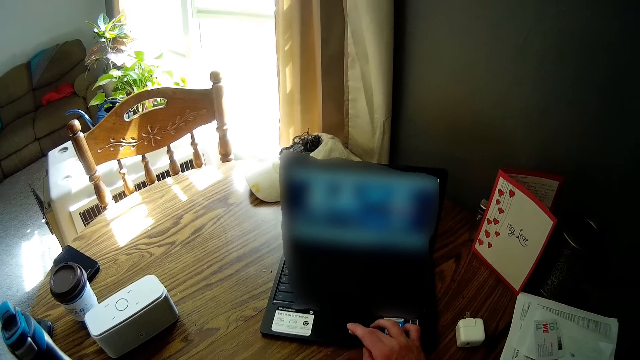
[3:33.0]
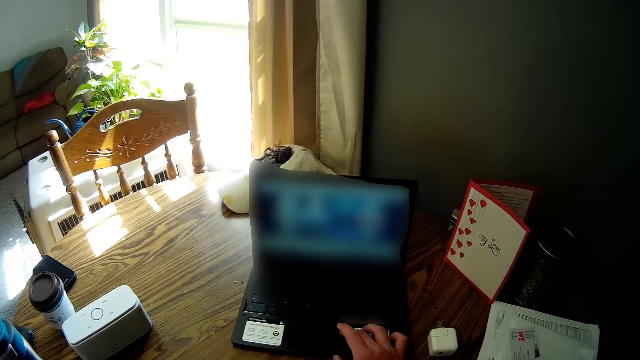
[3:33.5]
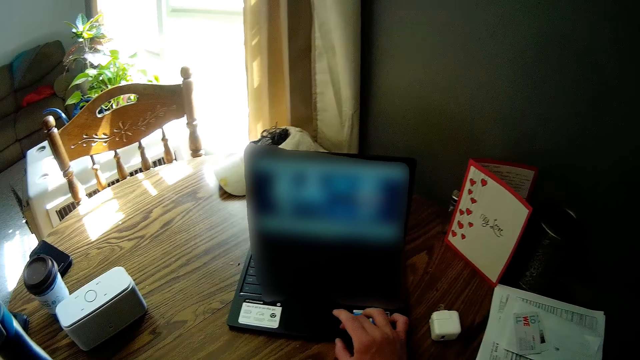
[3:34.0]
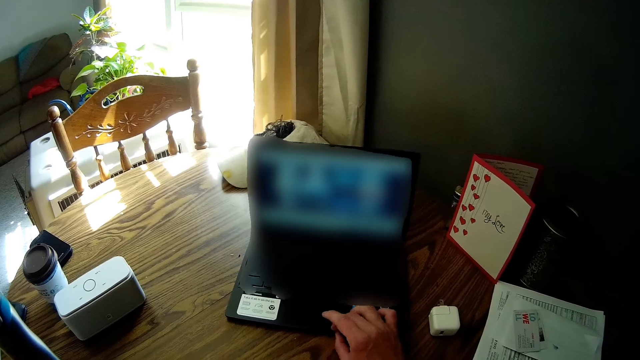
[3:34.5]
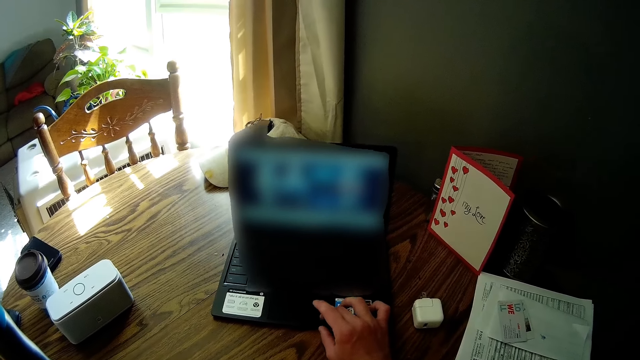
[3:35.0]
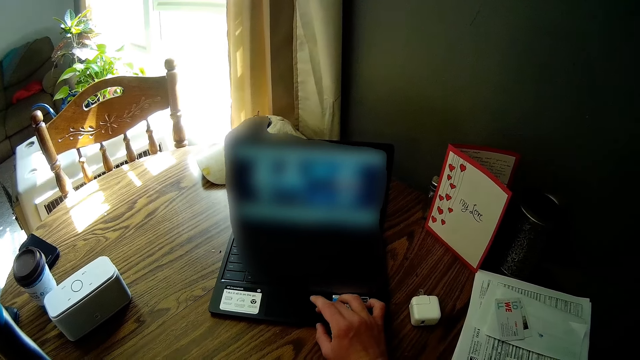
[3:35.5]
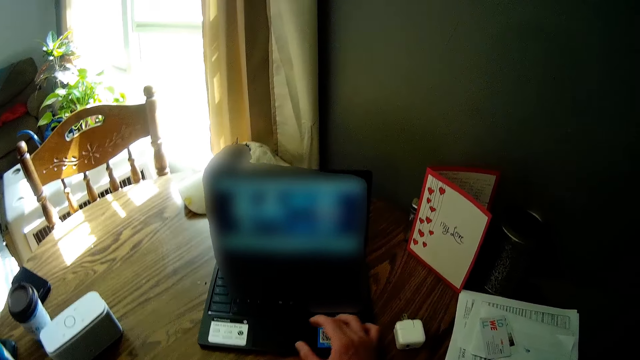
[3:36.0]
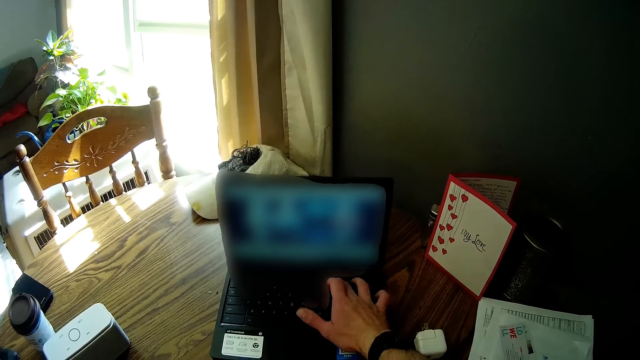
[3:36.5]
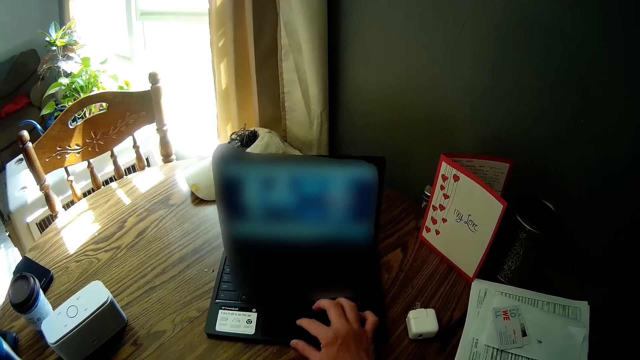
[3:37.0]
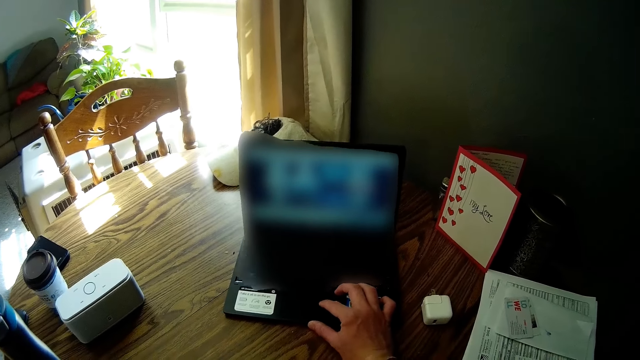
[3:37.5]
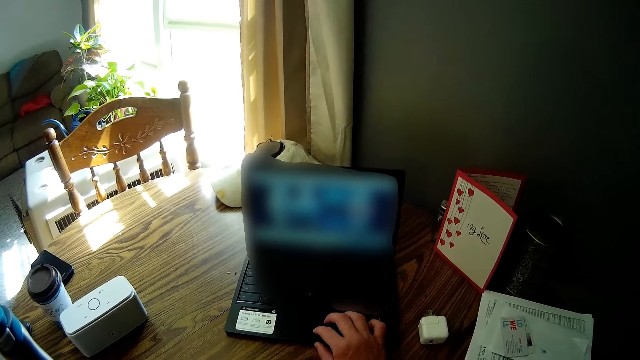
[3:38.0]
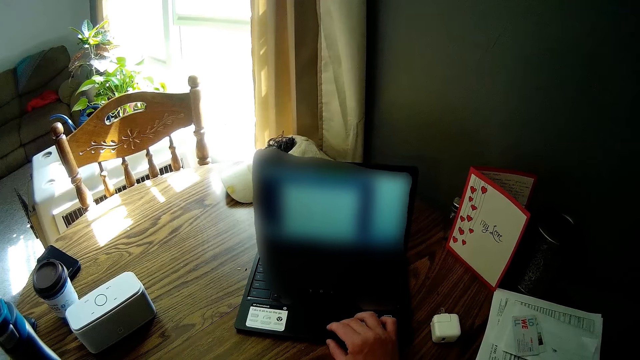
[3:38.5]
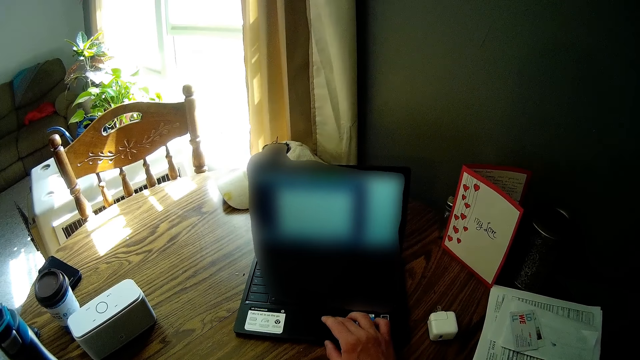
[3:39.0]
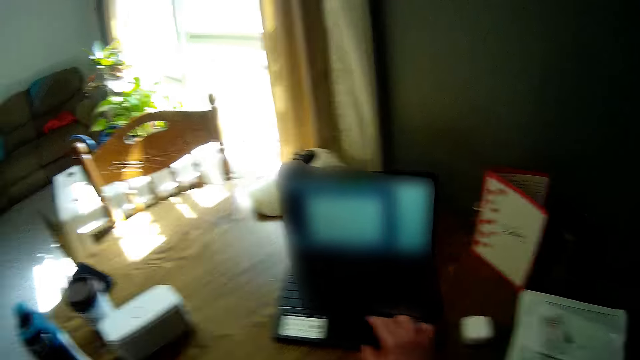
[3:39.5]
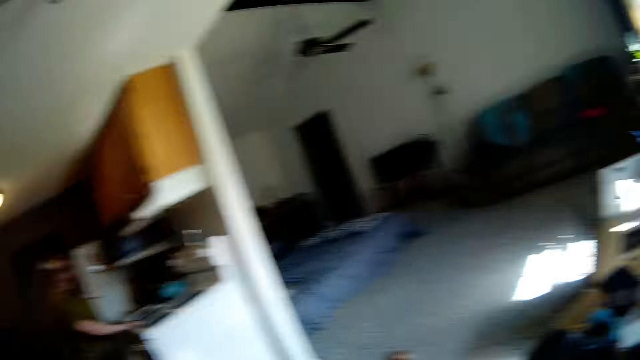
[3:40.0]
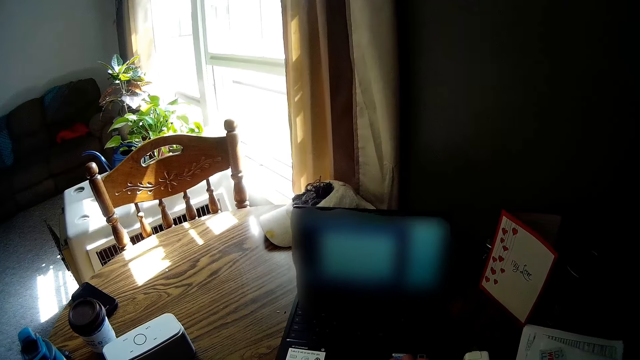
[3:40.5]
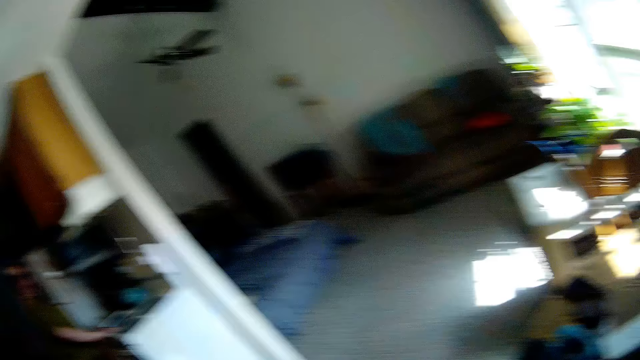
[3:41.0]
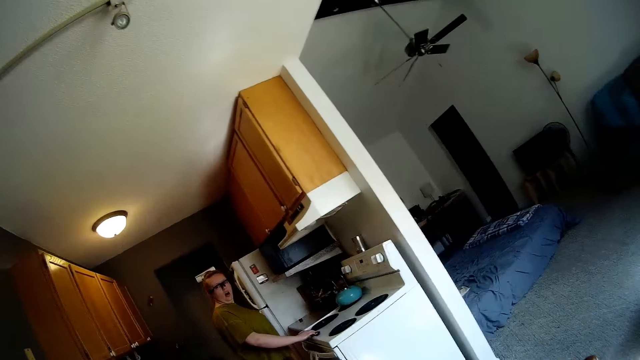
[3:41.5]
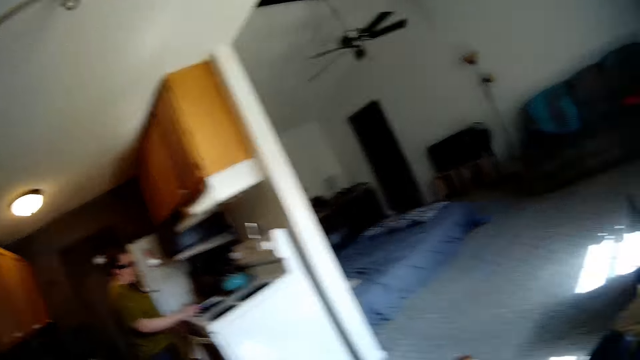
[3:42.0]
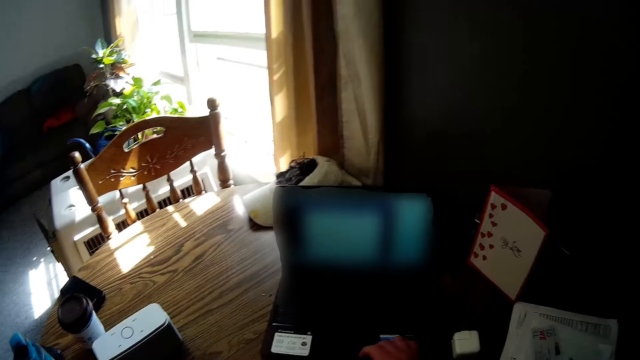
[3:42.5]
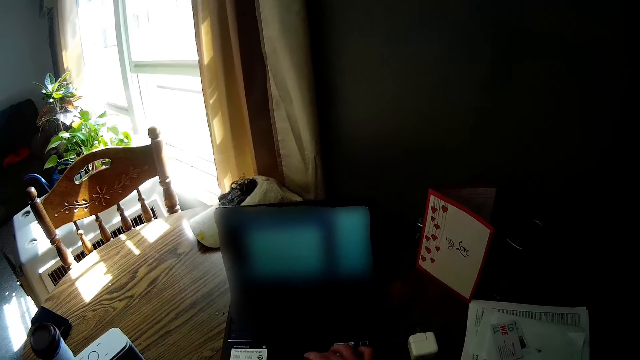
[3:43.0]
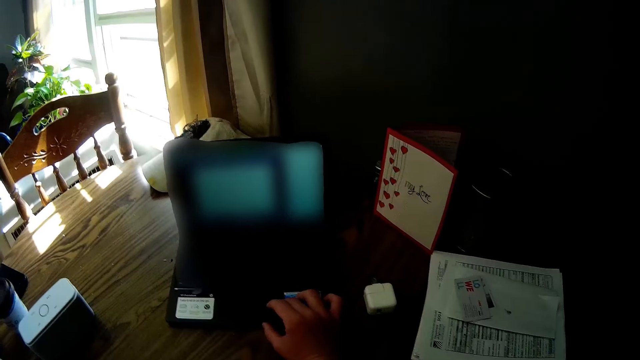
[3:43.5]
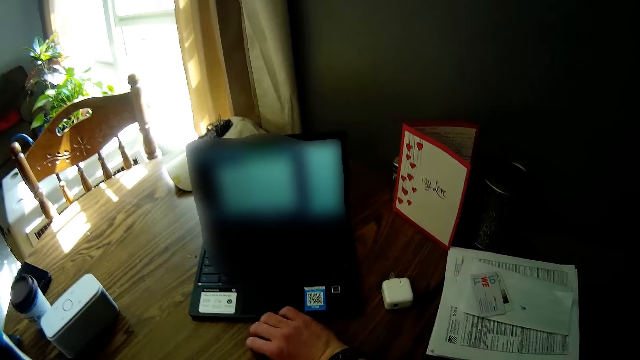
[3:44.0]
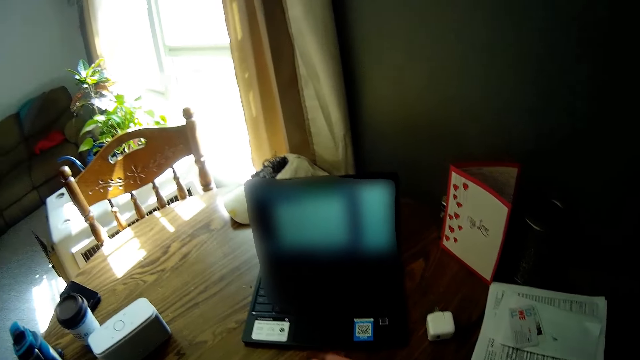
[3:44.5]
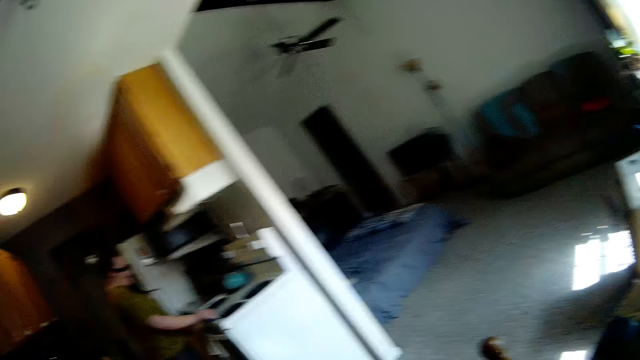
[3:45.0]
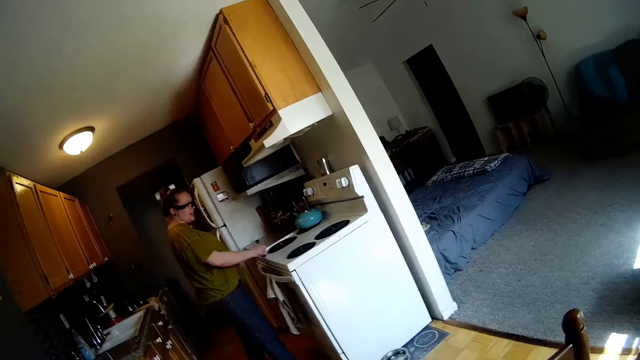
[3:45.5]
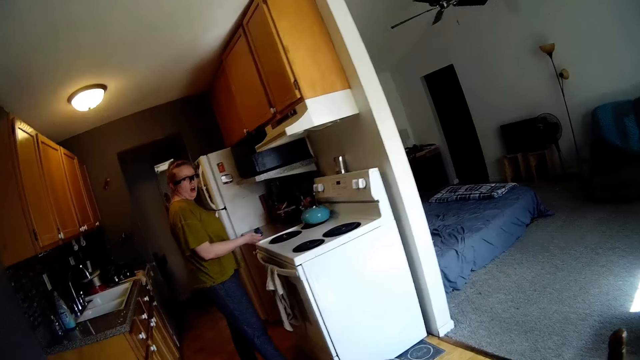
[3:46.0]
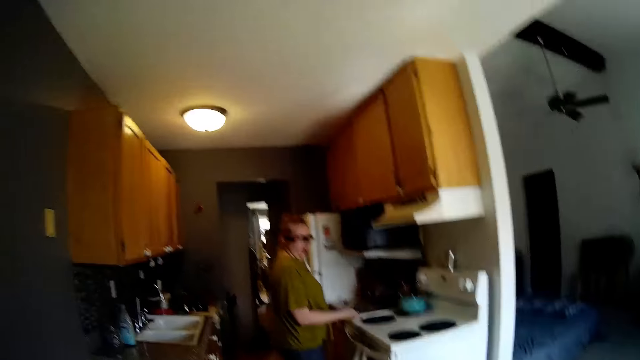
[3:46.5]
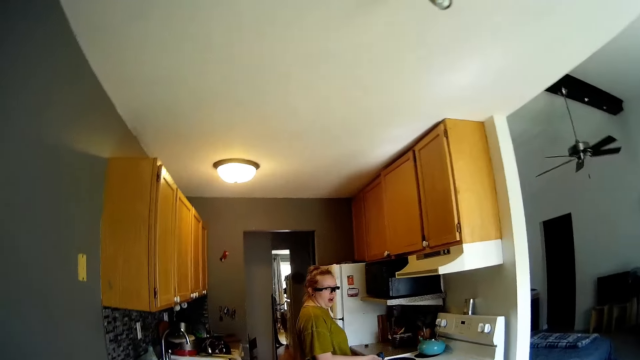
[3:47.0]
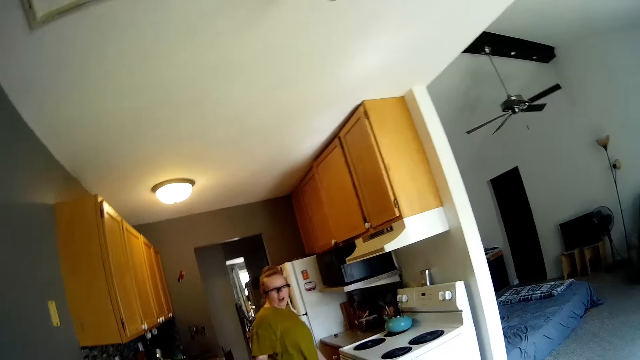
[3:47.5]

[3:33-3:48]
The camera wearer talks to the woman. The woman wipes the surface of the gas cooker with the sponge in her right hand. The camera wearer uses the laptop. They talk to the woman.

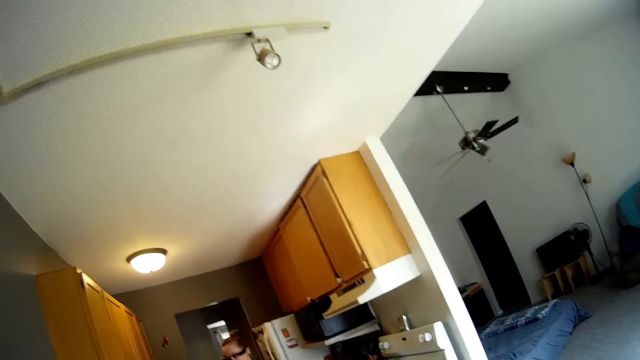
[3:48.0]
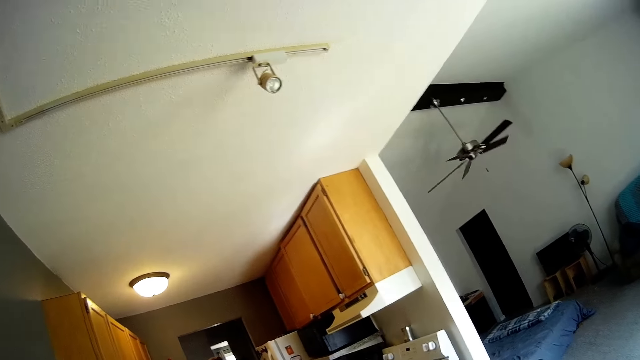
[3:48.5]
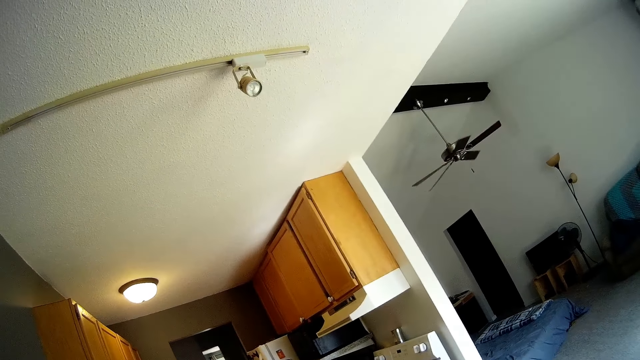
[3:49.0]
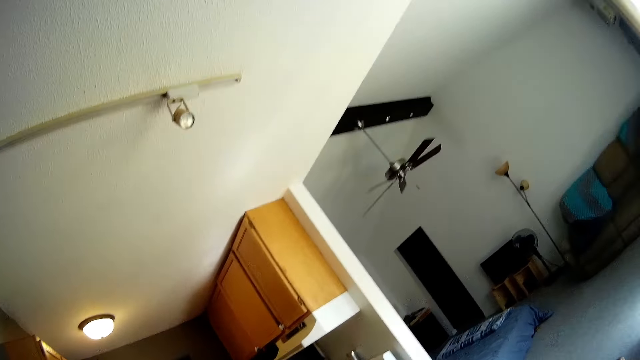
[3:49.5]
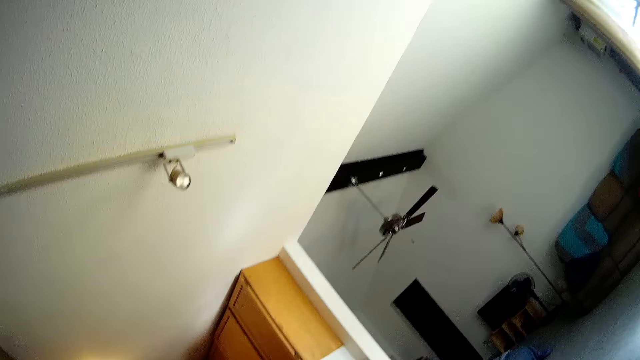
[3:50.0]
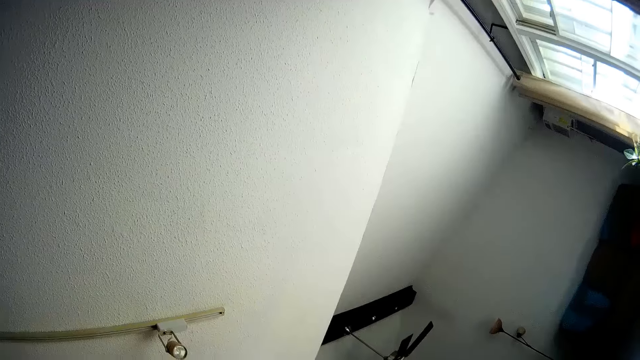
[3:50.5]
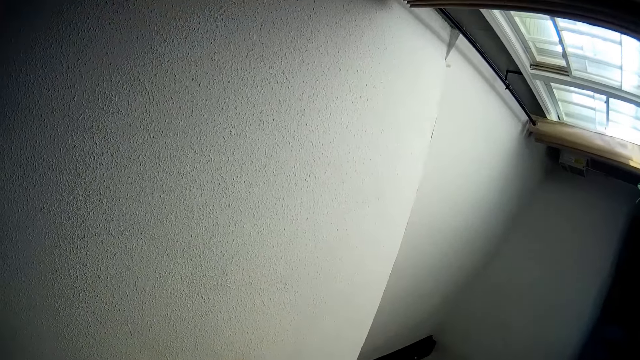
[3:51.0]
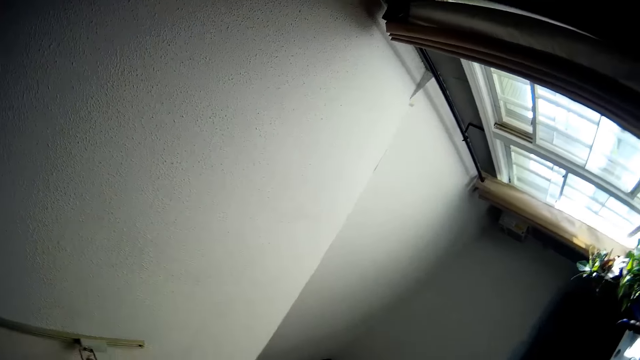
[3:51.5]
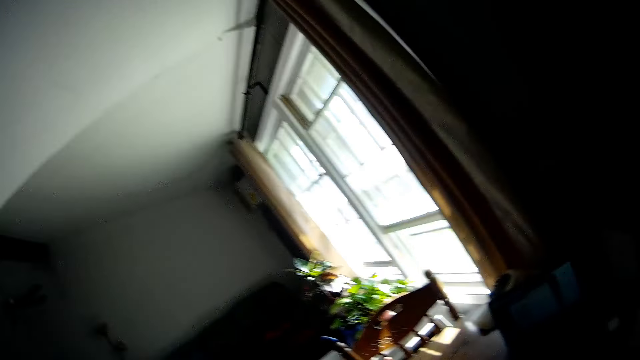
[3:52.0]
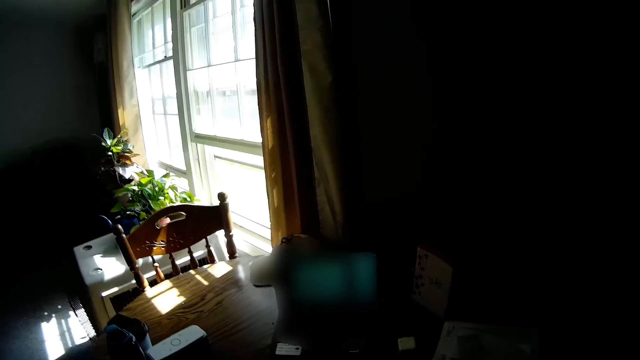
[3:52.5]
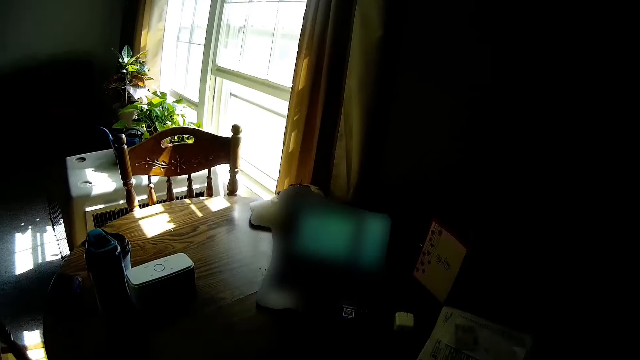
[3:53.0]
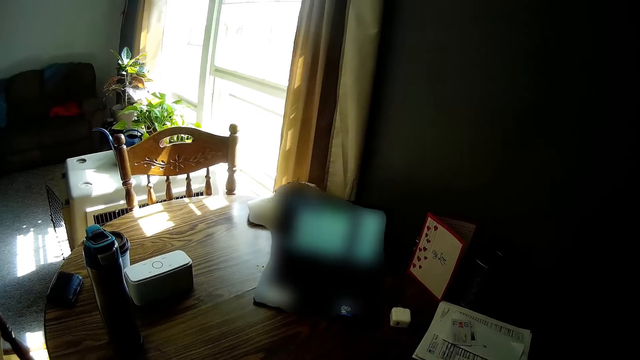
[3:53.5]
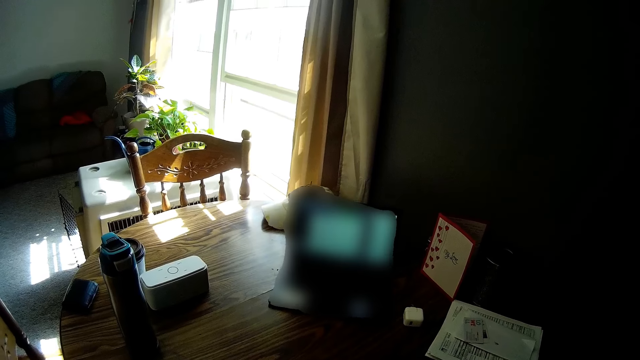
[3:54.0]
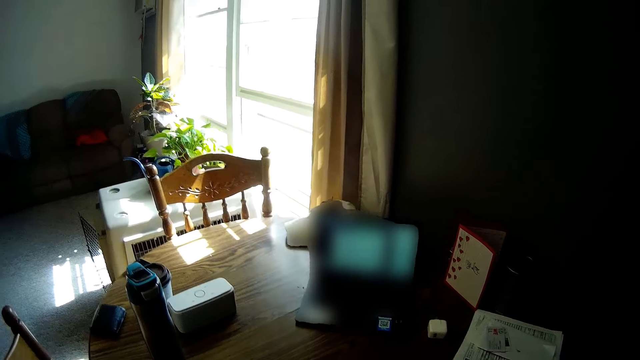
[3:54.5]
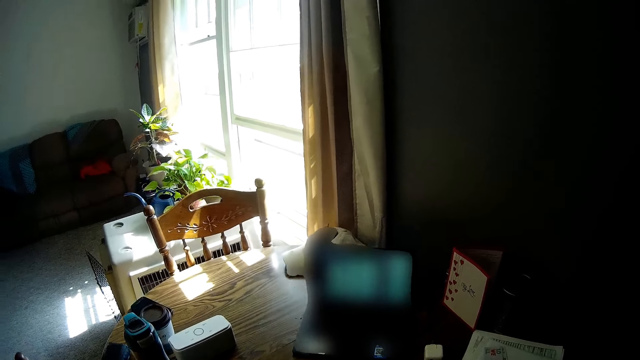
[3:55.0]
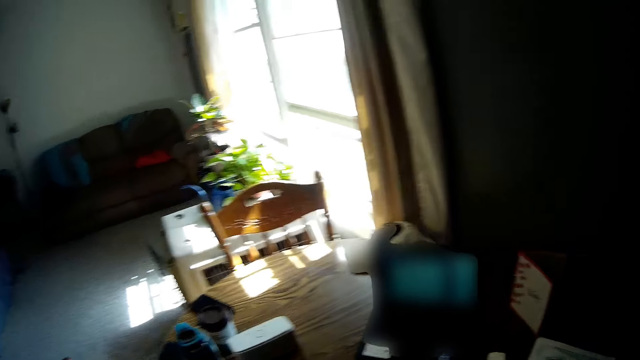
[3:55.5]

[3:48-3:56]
The camera wearer looks around.
